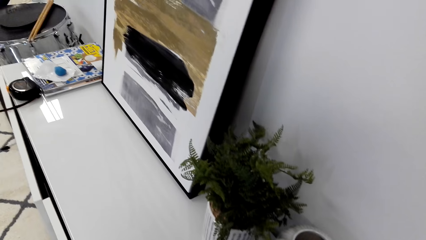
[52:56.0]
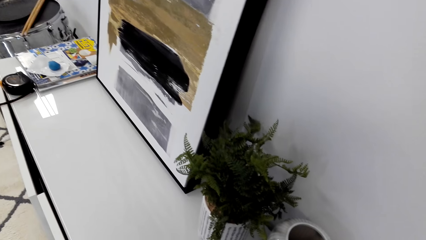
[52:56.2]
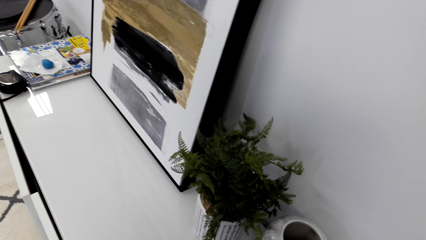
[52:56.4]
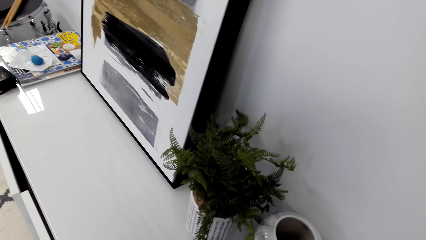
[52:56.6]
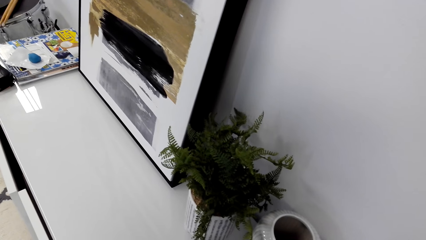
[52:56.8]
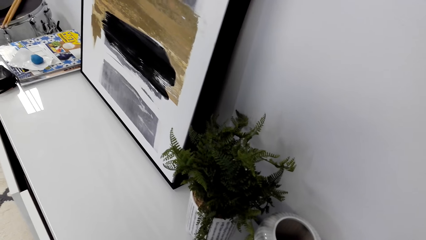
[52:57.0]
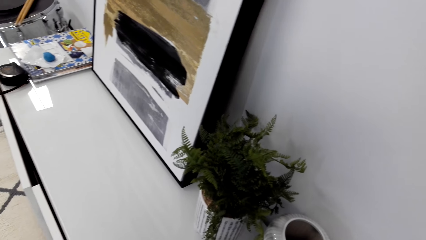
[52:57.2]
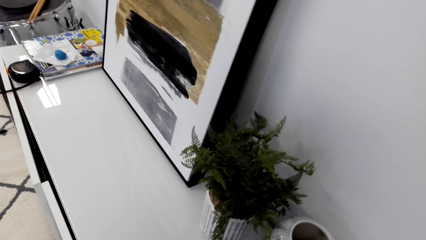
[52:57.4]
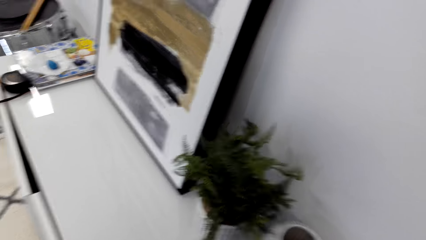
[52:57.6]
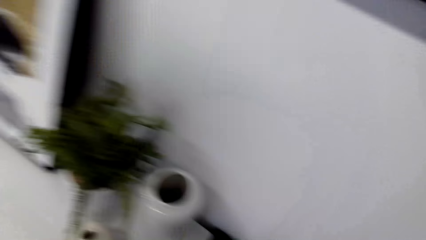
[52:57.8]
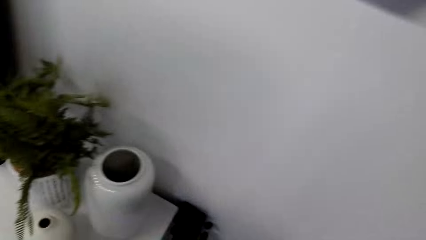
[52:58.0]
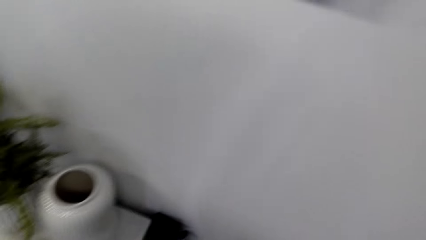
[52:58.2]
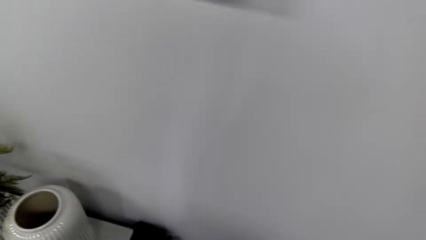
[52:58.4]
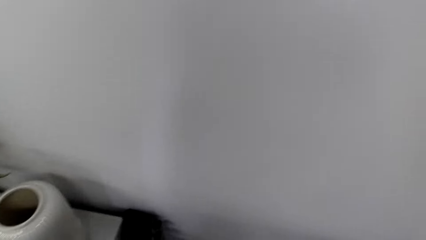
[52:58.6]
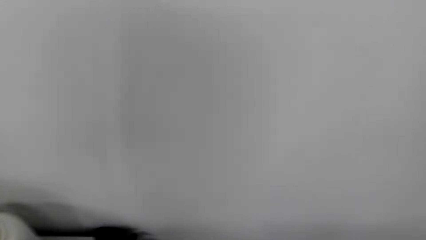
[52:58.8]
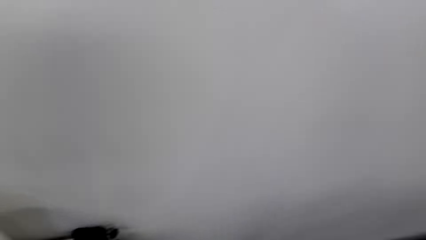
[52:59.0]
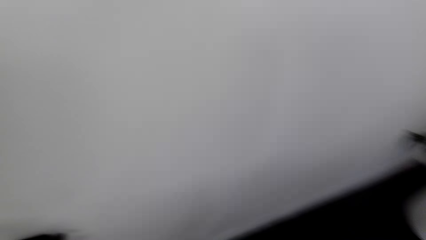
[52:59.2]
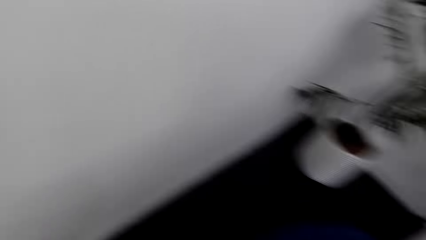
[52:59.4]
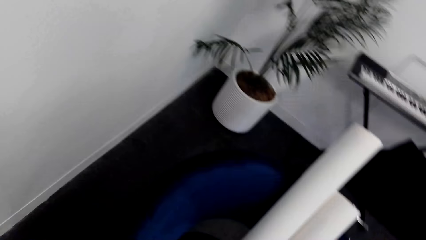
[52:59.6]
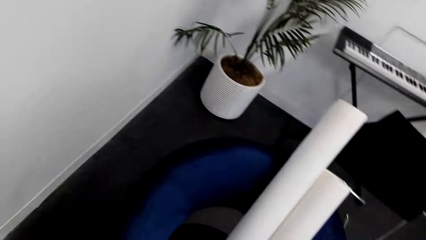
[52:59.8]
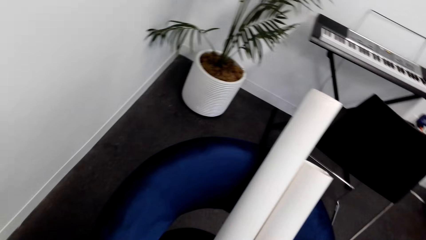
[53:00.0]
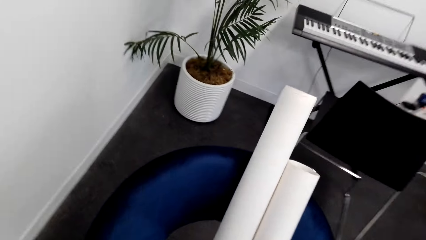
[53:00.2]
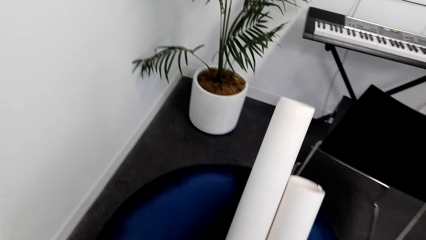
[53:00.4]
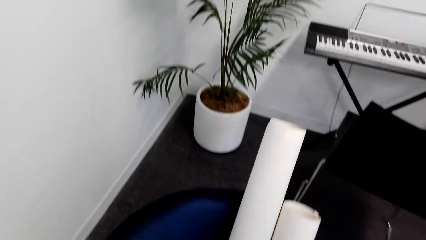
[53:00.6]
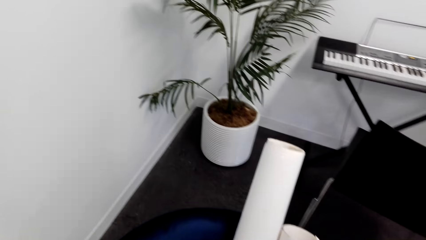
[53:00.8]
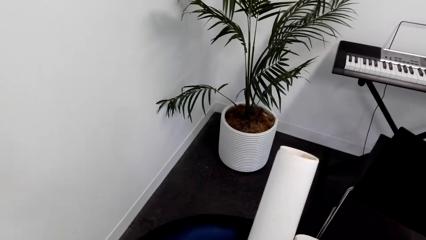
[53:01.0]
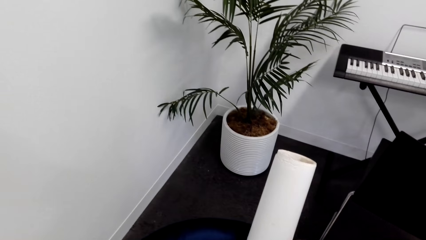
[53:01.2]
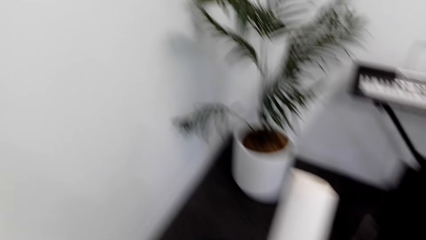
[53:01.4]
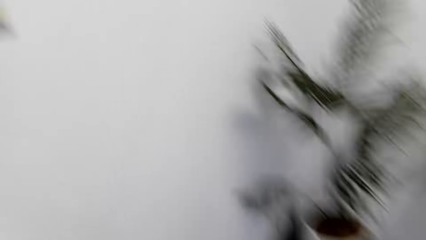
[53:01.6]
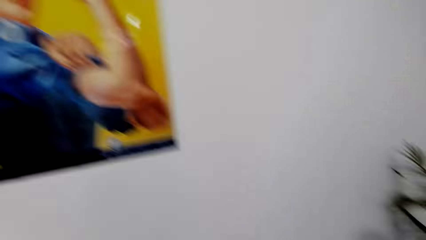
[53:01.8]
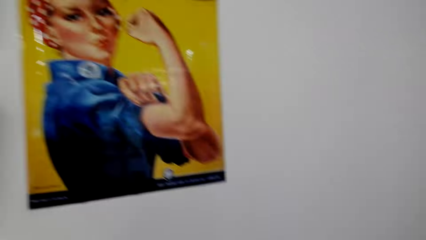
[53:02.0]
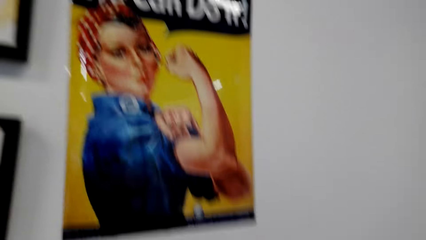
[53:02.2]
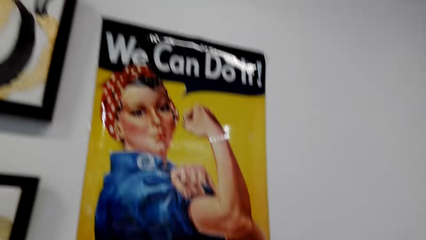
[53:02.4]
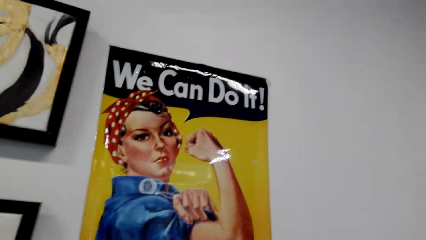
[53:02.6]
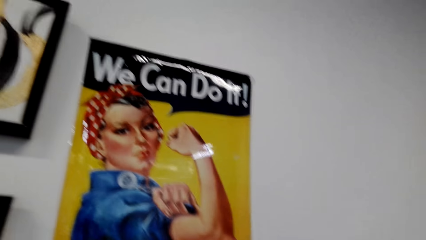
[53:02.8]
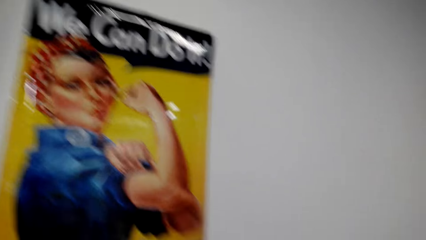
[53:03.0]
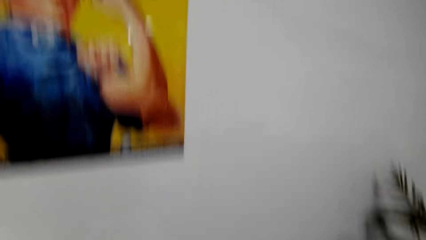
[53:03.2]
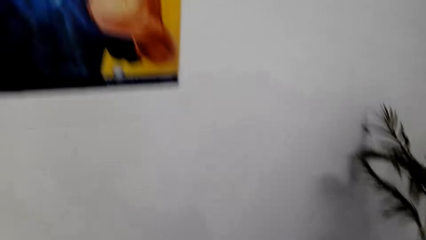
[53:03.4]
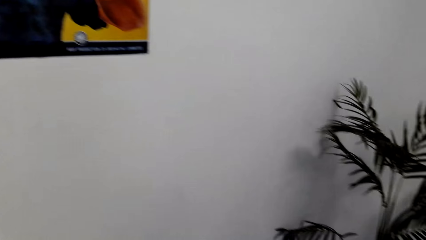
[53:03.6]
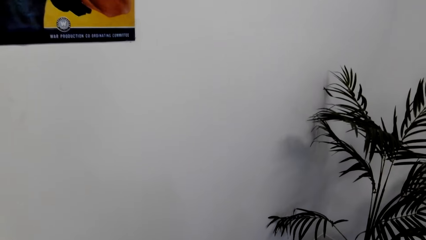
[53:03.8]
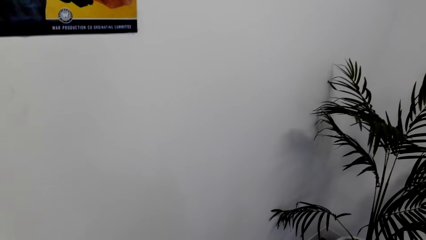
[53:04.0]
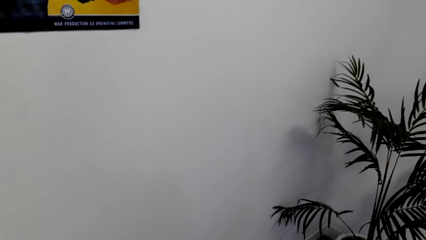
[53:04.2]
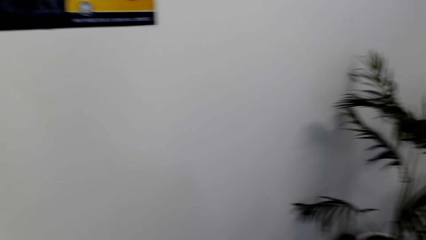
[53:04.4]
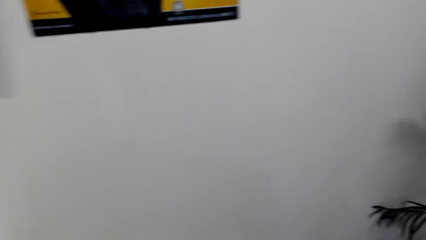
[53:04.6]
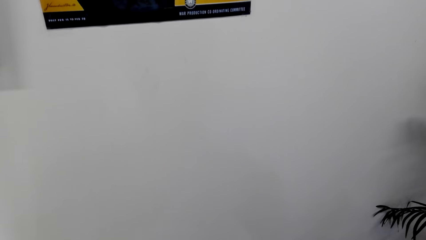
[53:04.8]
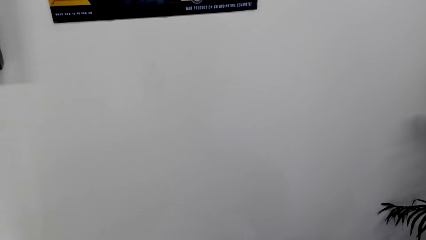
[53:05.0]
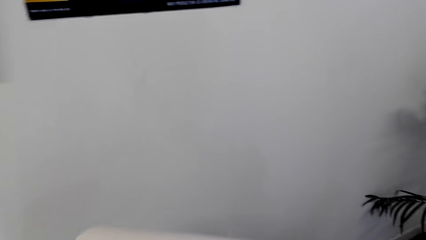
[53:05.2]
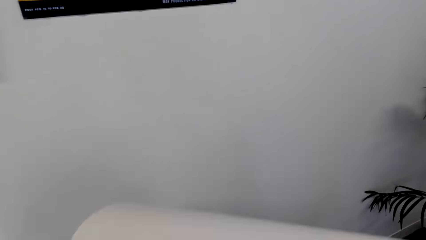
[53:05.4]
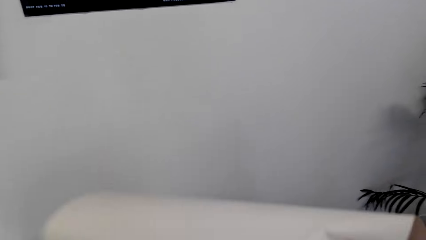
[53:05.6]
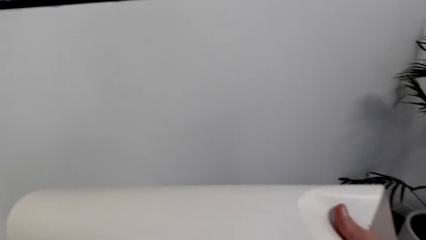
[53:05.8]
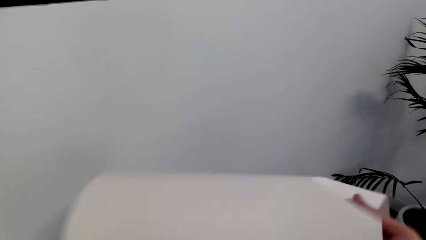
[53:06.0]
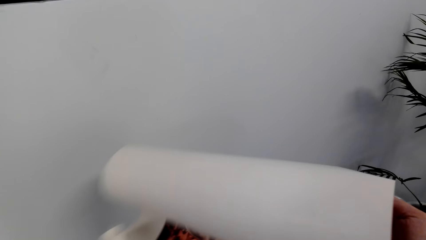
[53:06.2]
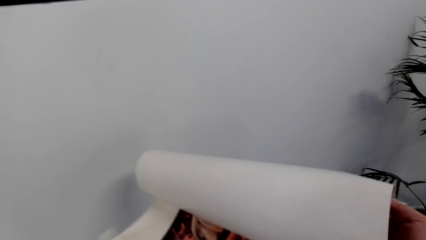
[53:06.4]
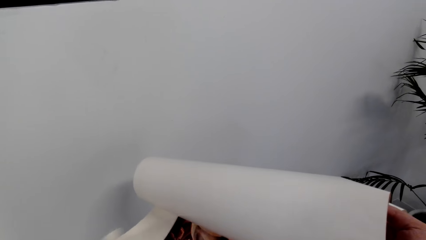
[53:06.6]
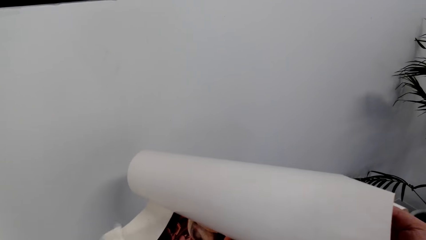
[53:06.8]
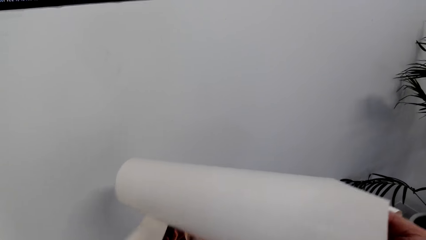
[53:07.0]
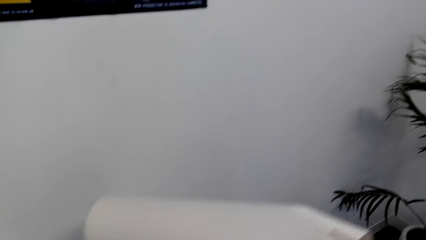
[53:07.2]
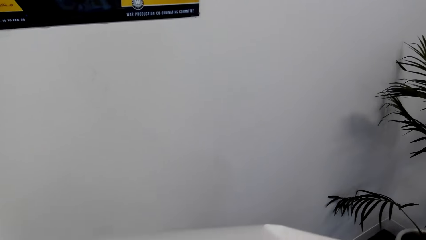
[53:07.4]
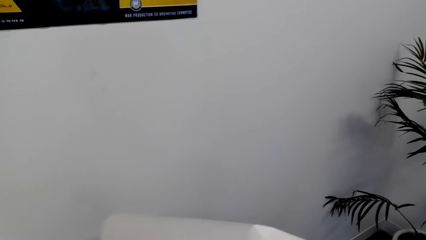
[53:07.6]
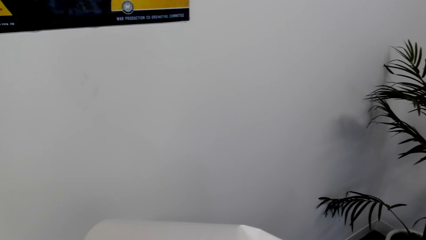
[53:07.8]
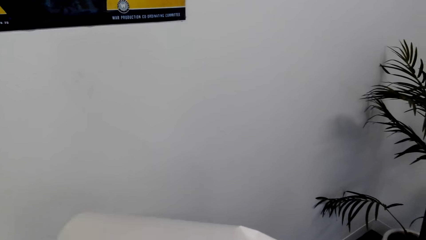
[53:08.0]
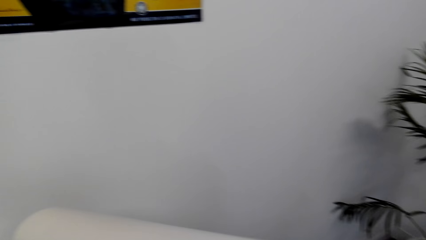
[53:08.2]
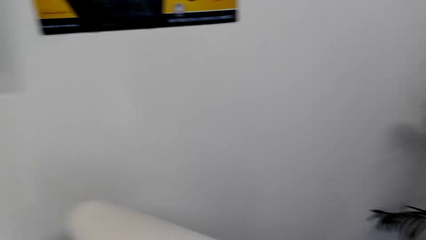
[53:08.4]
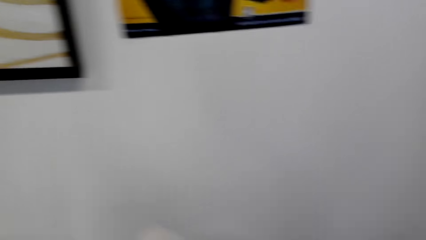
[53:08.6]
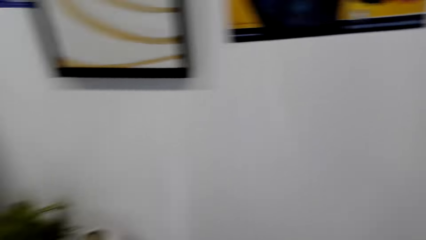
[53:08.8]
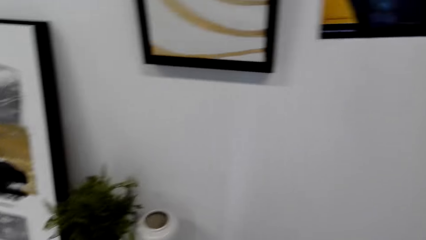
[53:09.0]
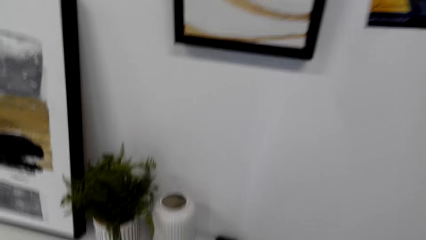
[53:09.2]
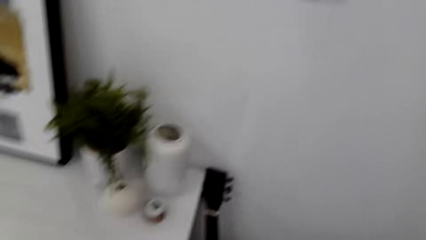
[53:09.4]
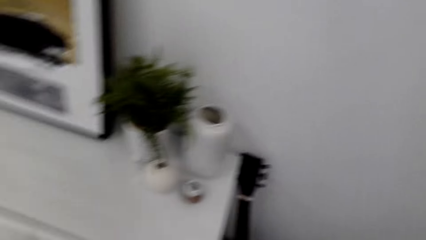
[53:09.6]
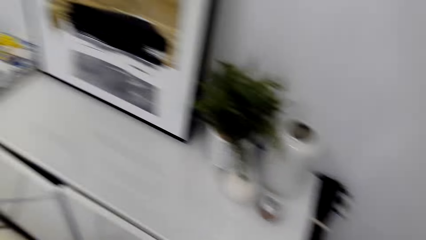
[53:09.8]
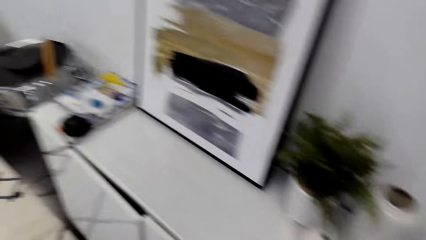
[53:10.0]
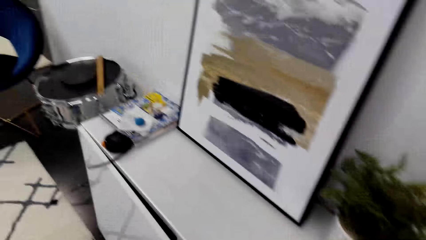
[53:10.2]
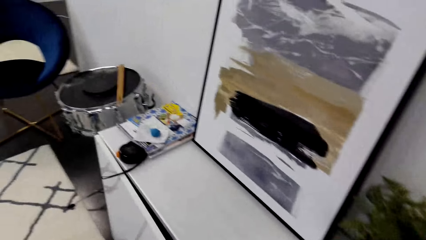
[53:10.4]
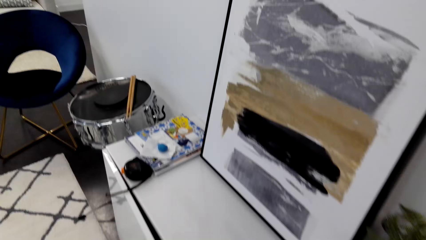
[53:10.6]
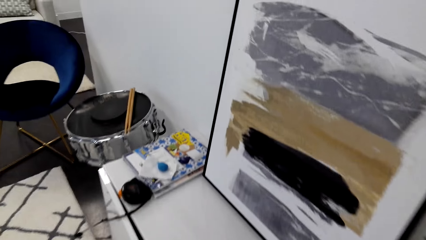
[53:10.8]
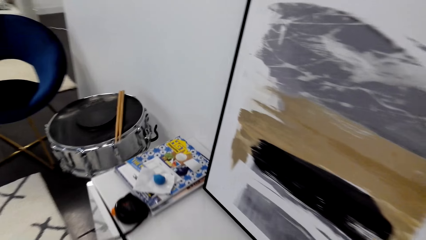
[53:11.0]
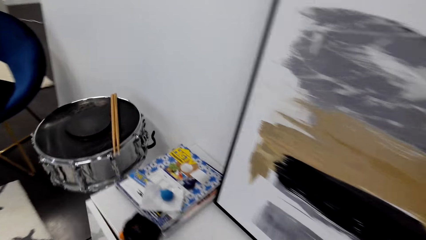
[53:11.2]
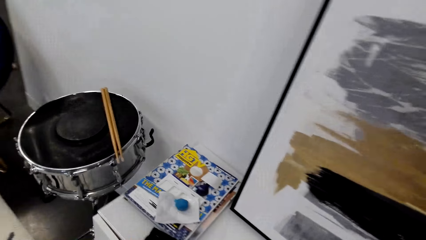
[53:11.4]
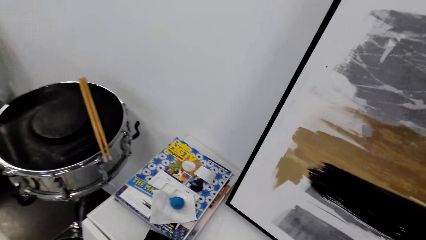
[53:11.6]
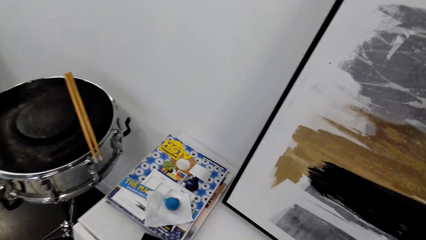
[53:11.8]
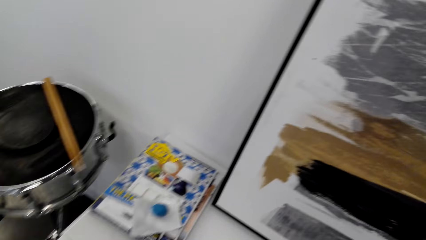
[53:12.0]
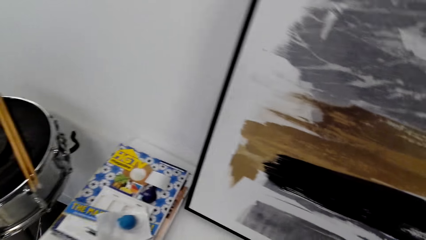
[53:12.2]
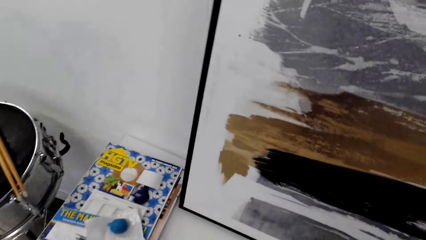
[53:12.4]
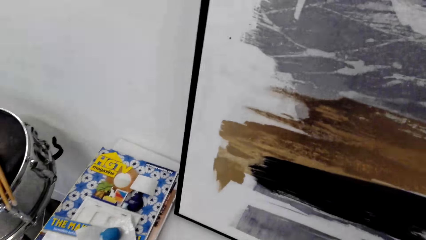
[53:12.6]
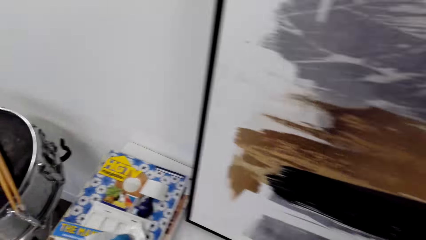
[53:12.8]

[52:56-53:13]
The camera wearer holds a portrait or wall chart. They look around. They walk in the house.
